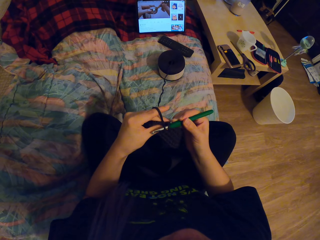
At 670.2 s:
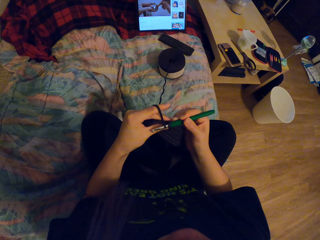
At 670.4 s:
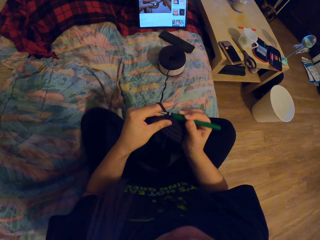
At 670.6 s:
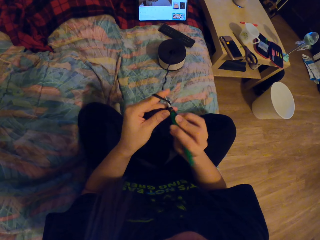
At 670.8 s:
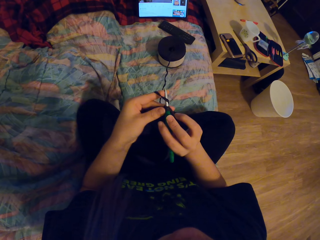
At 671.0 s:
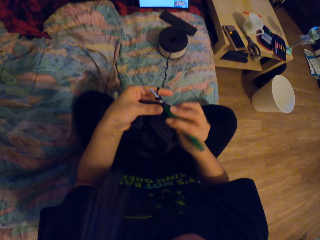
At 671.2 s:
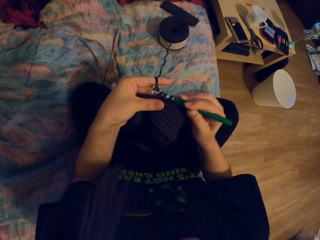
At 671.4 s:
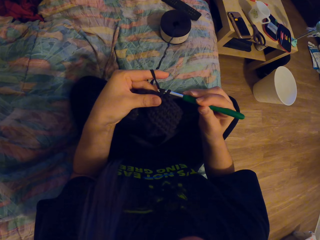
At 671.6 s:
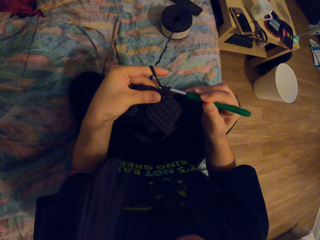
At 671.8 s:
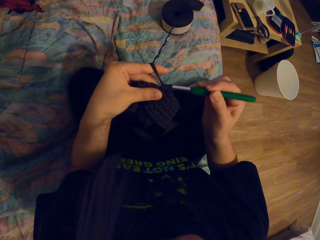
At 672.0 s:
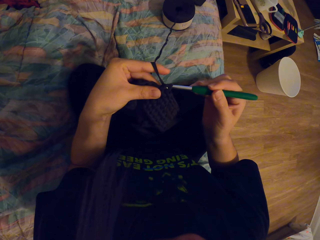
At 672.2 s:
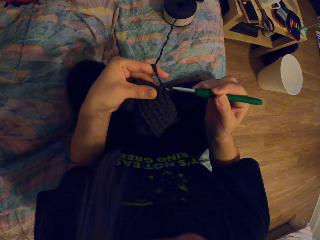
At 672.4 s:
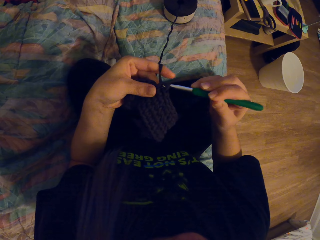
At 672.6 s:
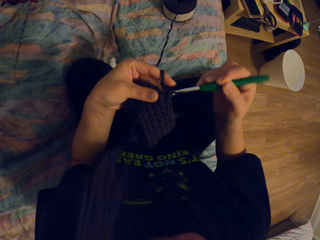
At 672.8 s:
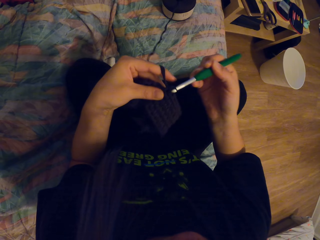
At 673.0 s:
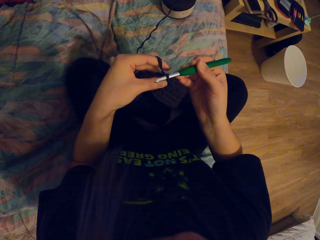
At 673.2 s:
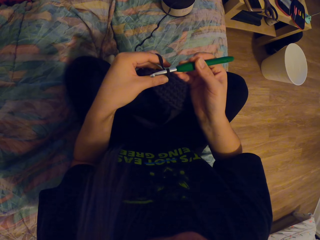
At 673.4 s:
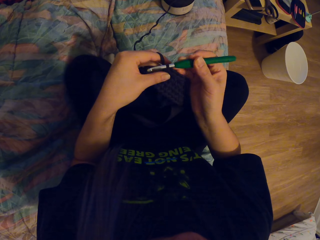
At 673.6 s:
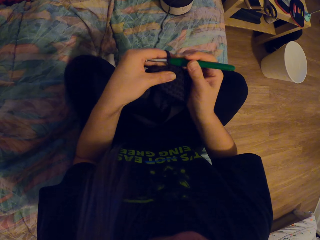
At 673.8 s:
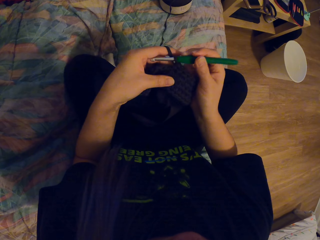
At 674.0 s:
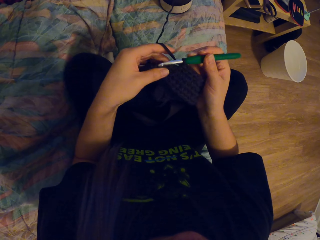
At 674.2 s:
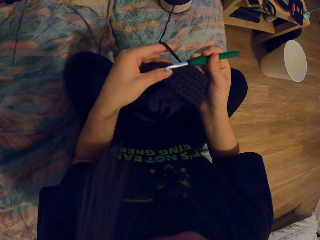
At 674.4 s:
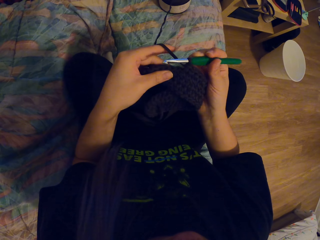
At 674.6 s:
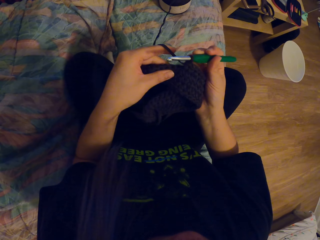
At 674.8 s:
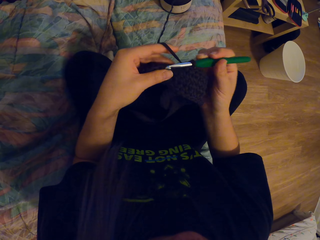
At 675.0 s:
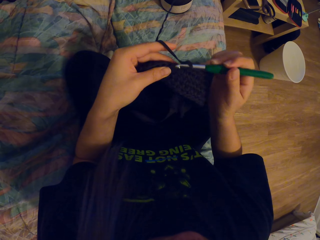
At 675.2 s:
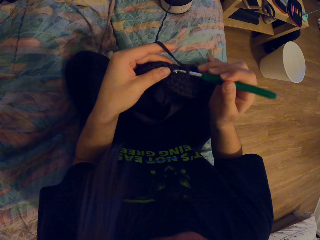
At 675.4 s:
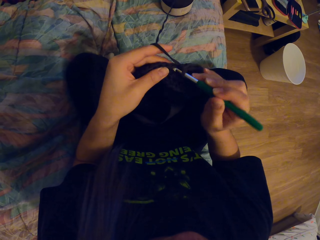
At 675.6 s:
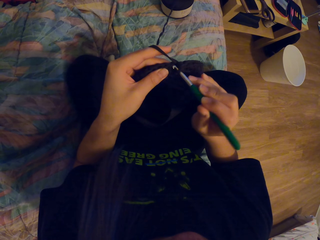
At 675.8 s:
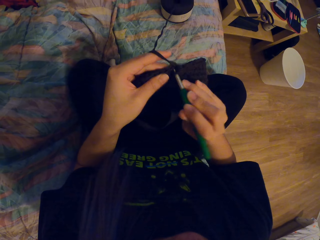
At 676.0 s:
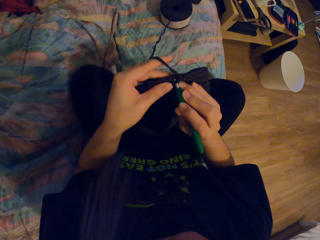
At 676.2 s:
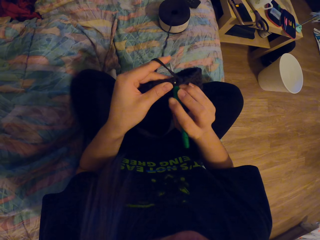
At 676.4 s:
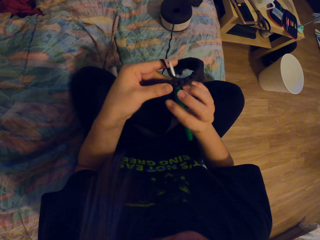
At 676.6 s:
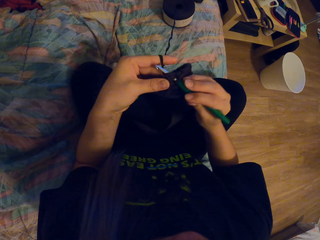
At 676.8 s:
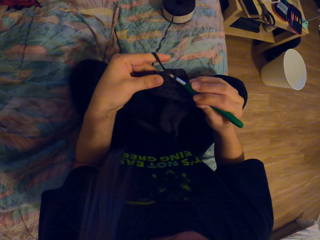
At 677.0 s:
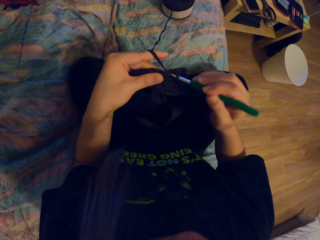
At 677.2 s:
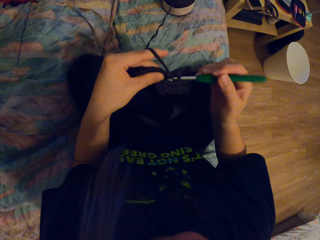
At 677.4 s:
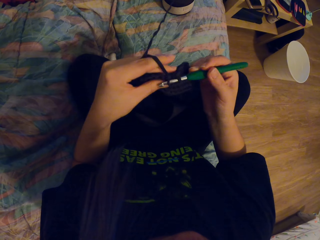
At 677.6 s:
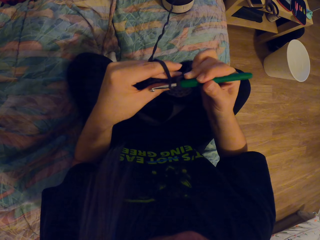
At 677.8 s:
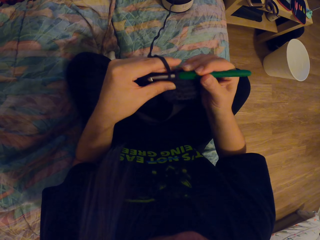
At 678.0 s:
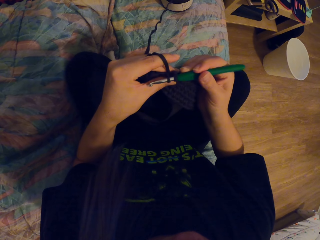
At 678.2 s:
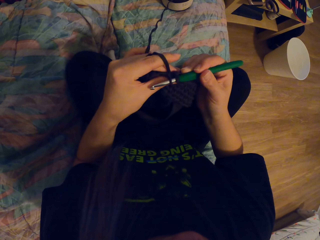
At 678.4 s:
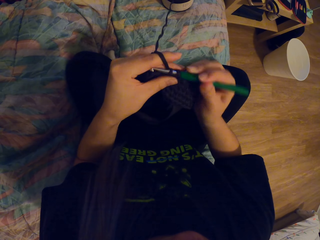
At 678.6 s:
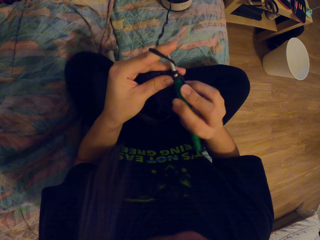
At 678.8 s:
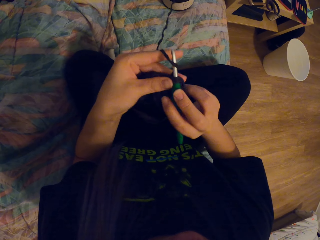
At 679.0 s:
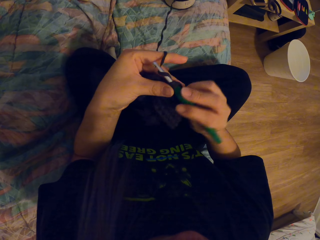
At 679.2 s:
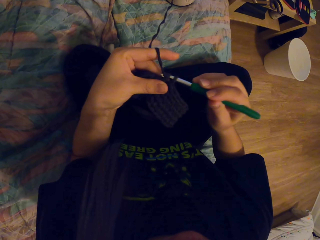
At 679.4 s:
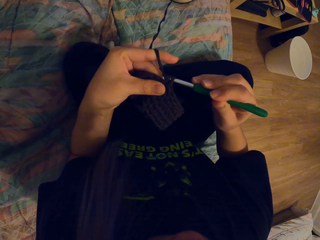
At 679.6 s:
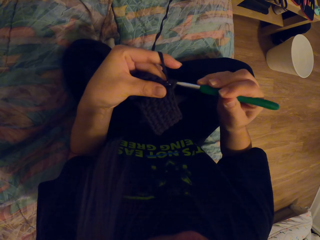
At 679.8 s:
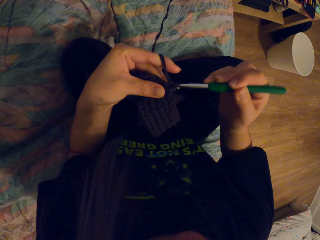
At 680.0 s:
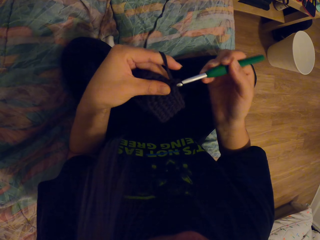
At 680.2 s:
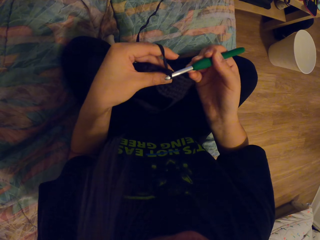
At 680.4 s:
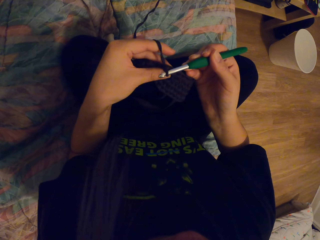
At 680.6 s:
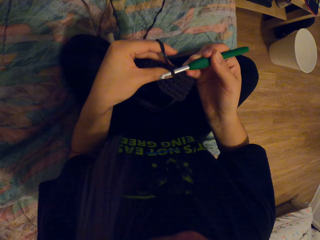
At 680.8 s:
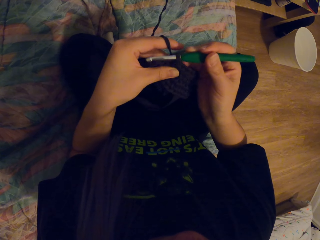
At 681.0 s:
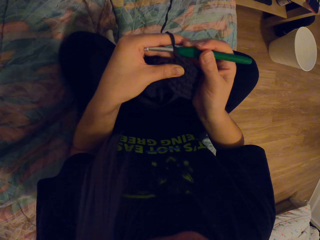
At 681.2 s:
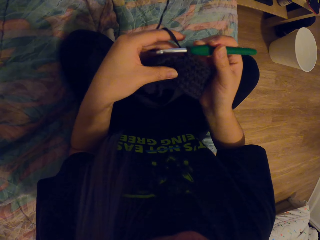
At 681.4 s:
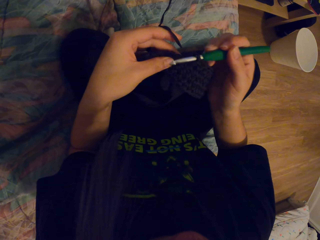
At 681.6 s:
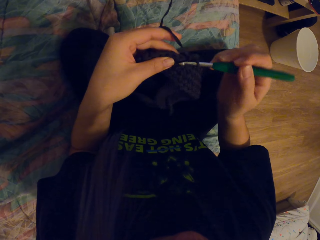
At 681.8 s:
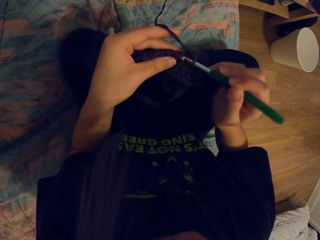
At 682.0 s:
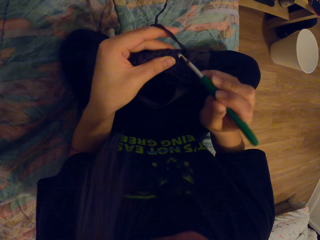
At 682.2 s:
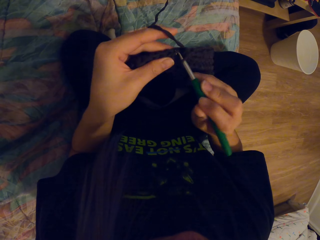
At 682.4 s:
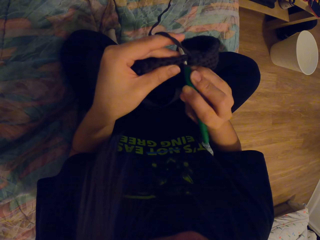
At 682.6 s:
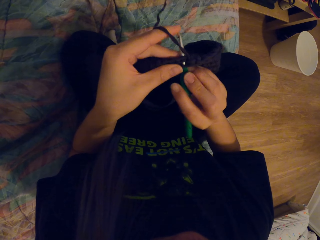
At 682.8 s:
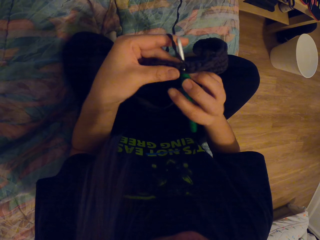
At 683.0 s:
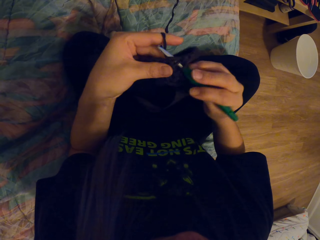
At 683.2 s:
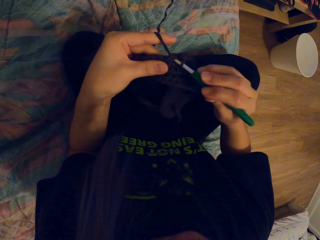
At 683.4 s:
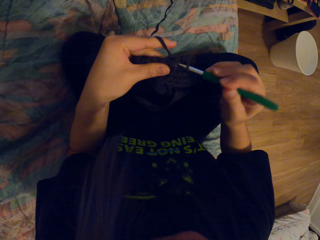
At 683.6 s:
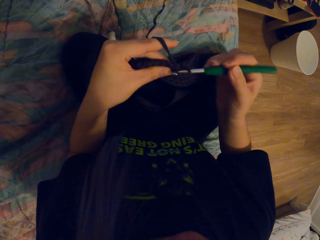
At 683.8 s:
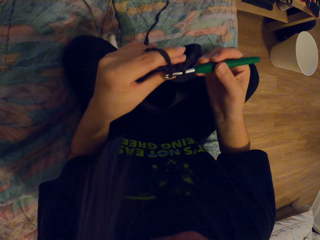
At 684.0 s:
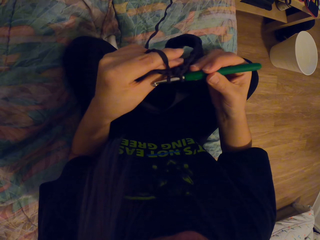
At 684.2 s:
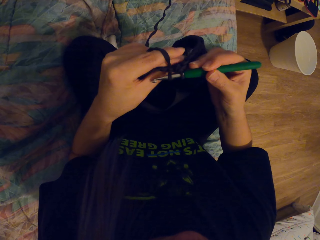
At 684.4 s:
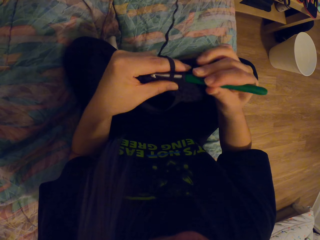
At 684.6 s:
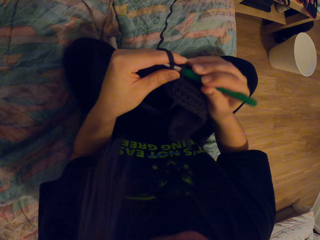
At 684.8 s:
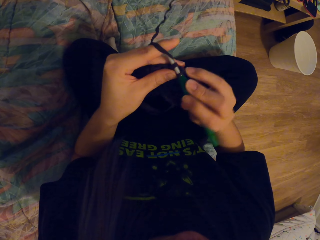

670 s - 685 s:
The camera wearer knits the threads using a crochet.

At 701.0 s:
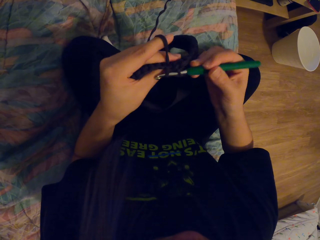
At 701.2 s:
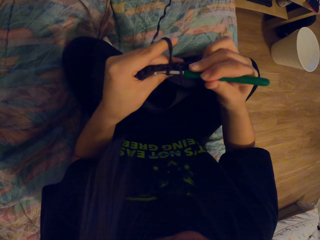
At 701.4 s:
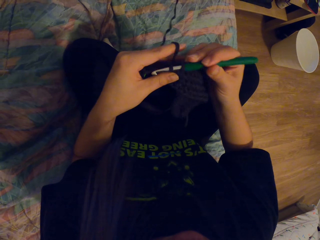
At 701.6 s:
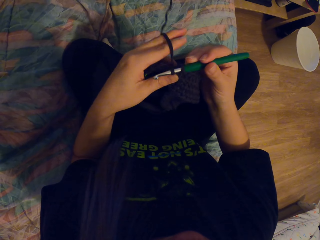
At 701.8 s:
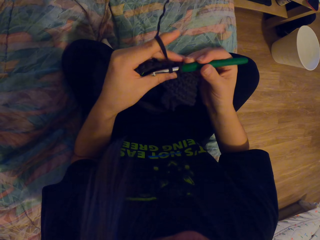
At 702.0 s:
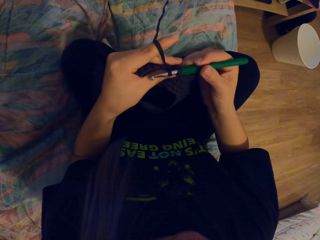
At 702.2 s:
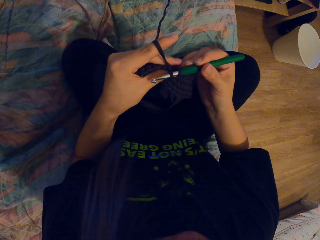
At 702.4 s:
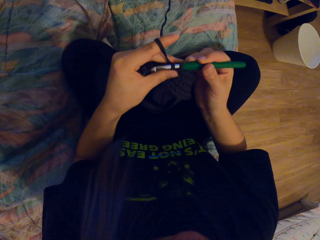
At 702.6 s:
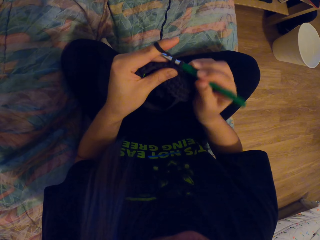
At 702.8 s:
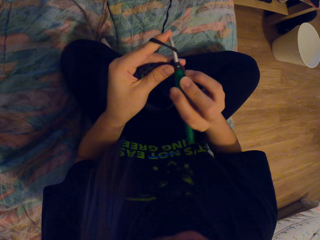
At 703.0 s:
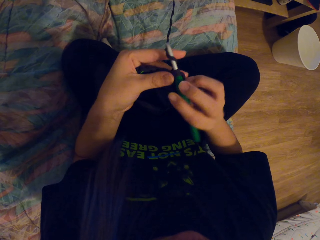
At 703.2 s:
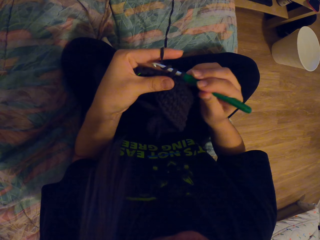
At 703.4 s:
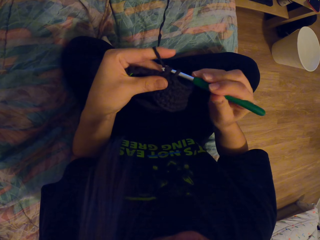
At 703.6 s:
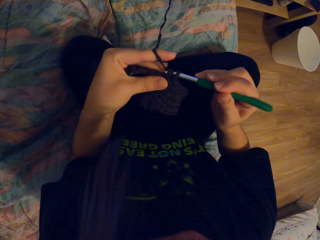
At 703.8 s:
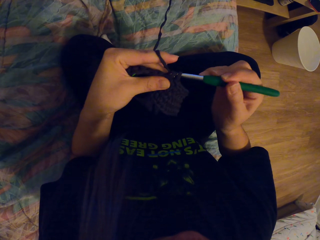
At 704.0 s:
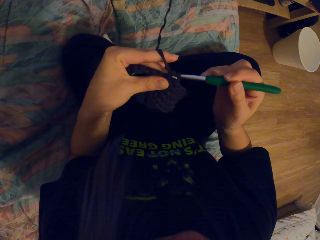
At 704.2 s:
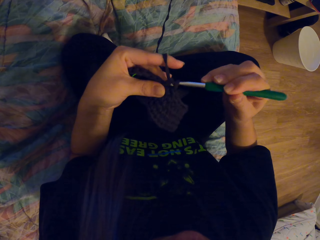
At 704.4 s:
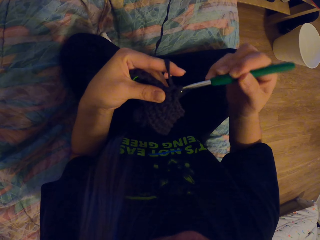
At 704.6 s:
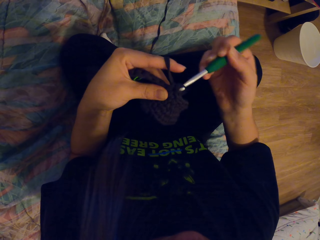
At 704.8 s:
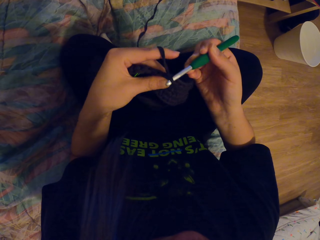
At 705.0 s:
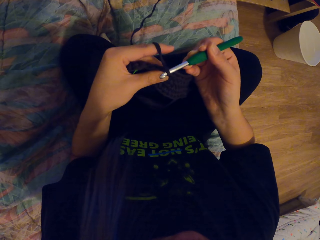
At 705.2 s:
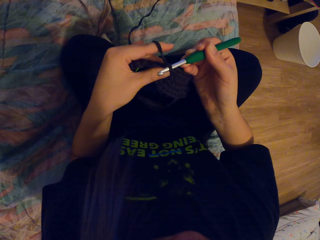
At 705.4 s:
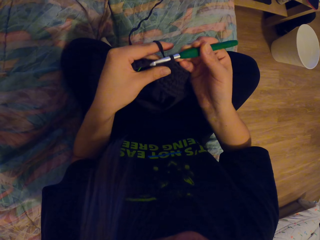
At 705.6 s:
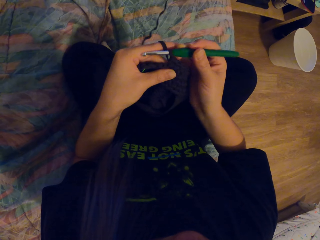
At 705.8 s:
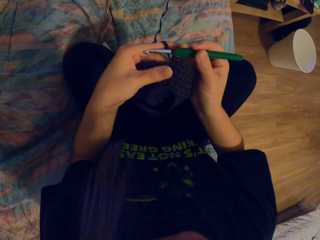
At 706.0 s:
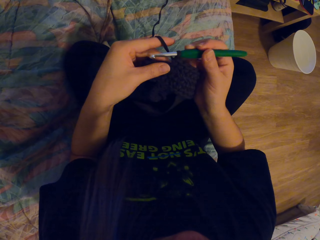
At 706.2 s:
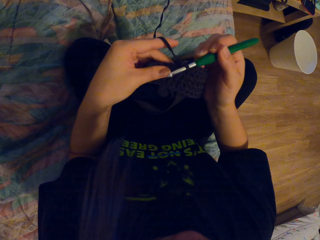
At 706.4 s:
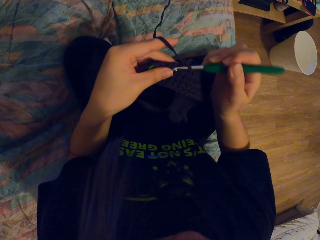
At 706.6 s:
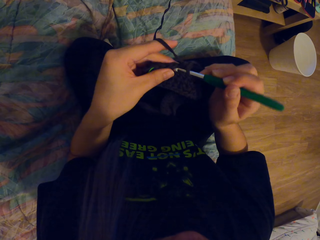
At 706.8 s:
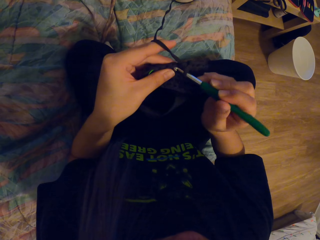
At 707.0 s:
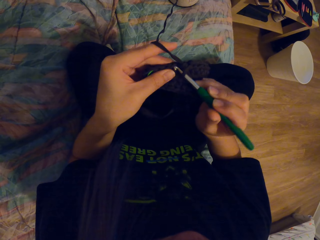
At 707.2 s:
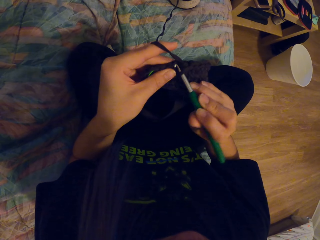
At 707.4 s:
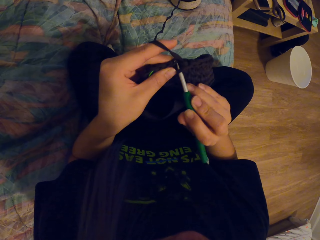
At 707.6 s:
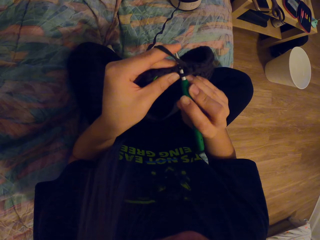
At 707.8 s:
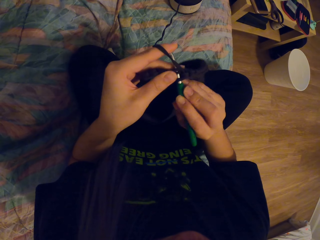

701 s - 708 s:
The camera wearer knits the threads using a crochet.
